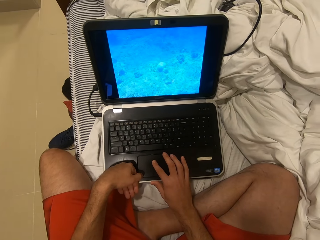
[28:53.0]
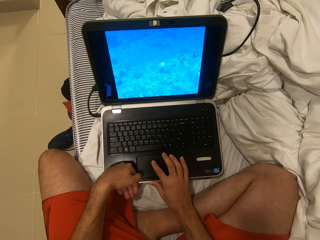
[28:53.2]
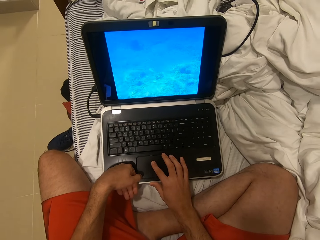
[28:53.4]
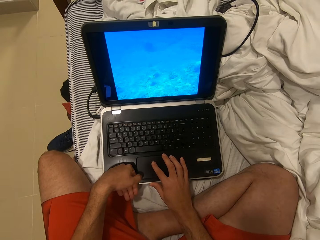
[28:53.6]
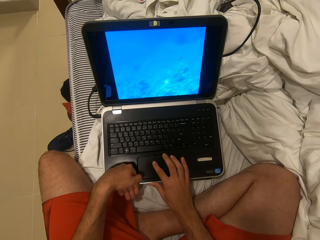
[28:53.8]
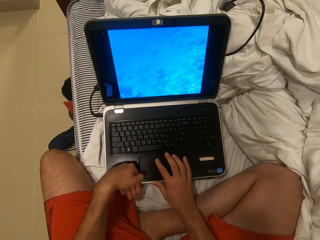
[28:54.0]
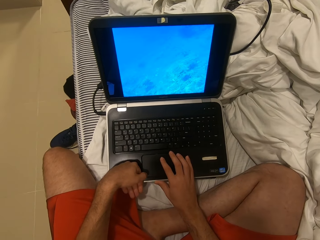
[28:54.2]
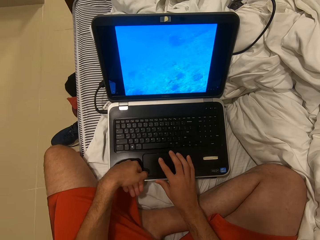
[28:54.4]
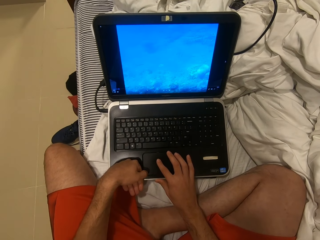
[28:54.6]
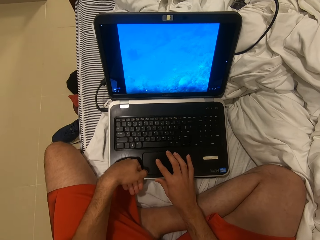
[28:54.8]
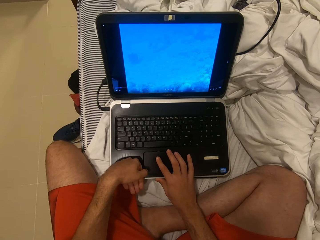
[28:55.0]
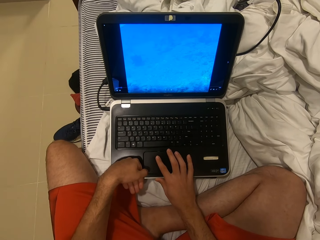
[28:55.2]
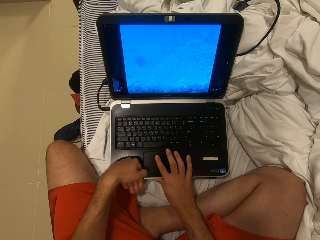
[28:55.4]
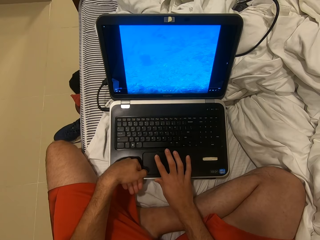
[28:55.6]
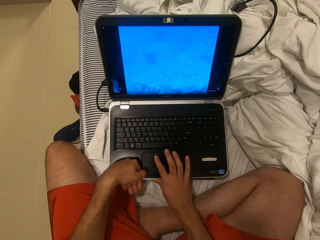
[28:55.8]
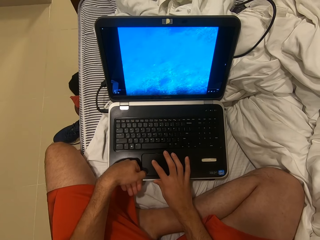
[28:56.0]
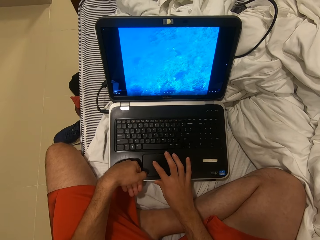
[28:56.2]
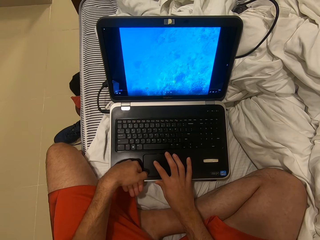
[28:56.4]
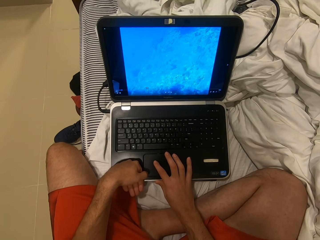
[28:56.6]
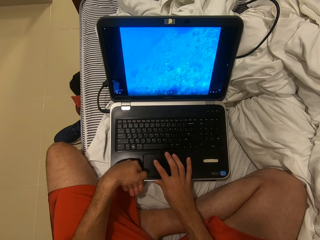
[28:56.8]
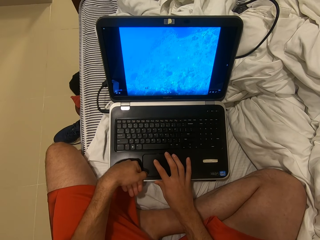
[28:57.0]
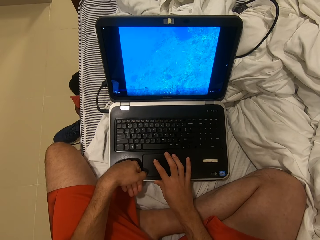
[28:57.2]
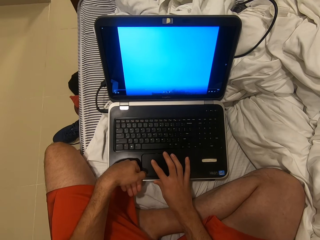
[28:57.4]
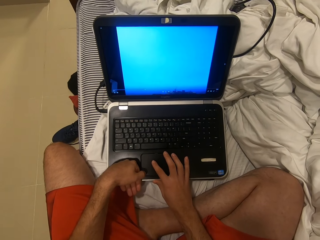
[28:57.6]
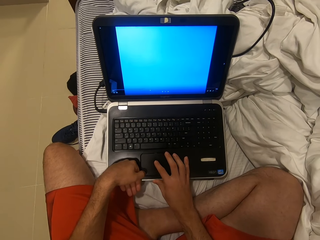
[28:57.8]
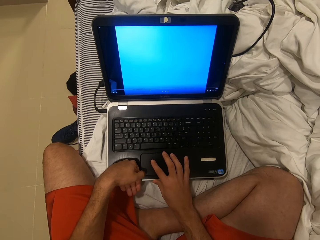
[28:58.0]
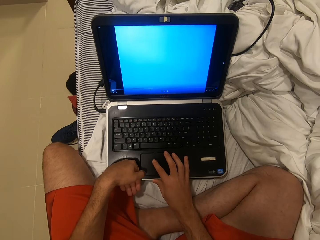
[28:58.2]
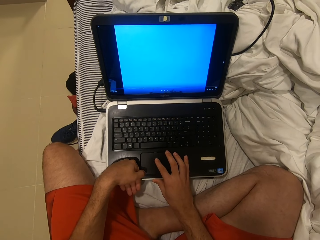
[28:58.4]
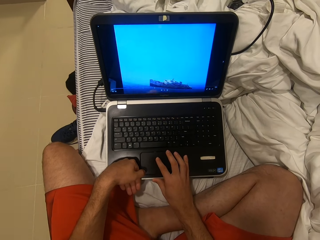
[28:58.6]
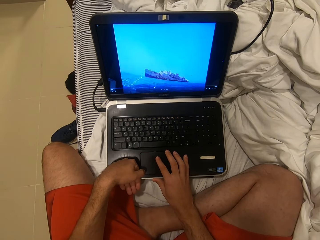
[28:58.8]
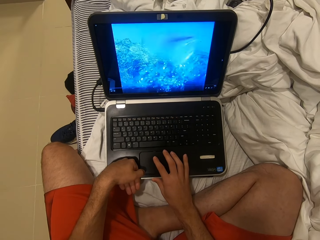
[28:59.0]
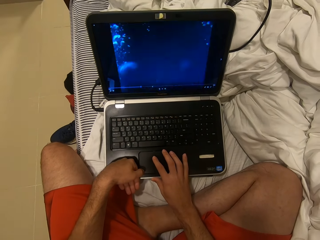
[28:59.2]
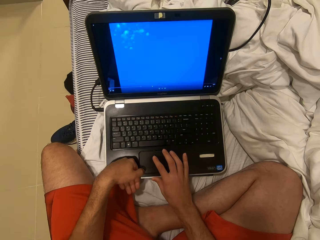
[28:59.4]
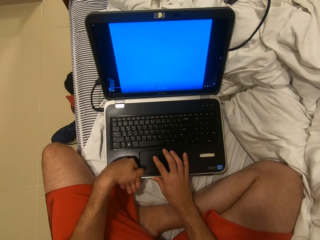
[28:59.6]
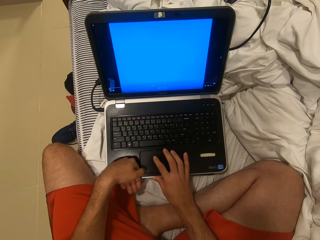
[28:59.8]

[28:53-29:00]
The camera wearer scrolls on the laptop.

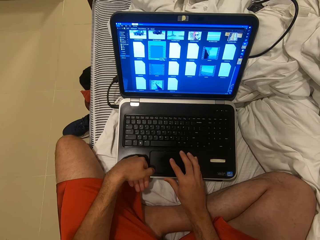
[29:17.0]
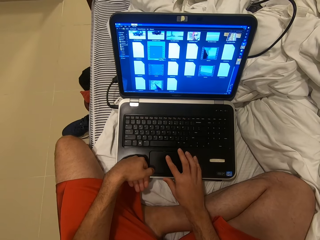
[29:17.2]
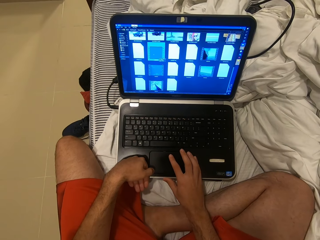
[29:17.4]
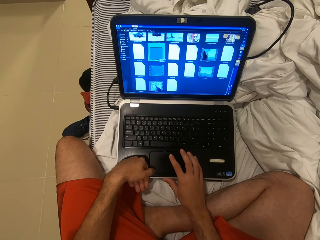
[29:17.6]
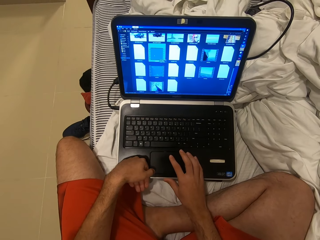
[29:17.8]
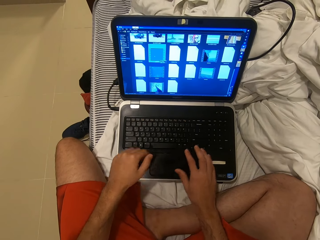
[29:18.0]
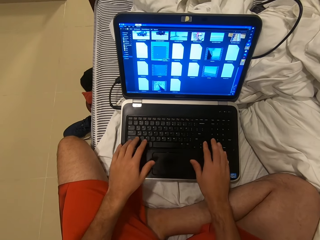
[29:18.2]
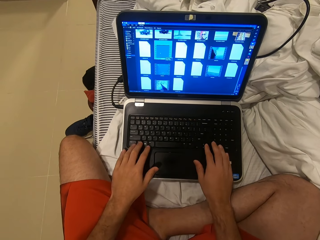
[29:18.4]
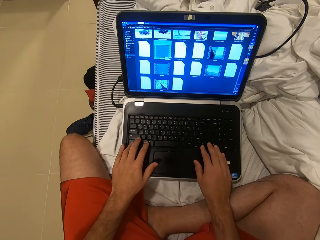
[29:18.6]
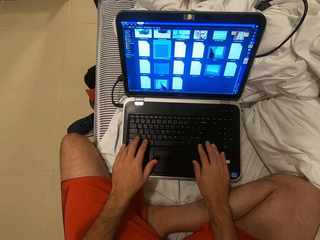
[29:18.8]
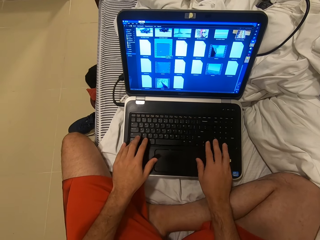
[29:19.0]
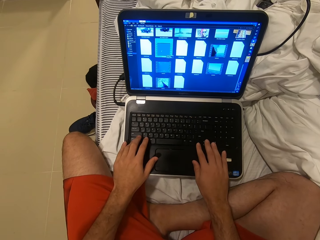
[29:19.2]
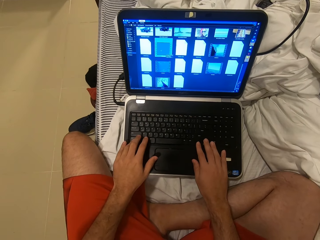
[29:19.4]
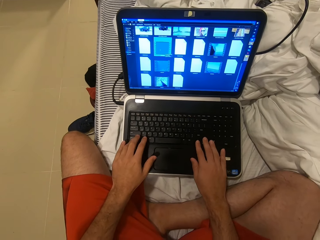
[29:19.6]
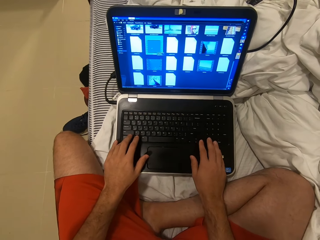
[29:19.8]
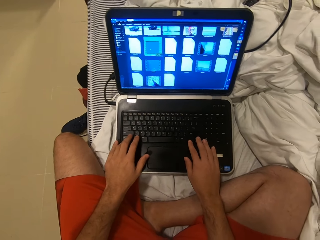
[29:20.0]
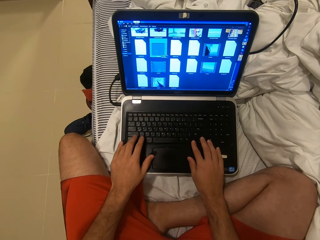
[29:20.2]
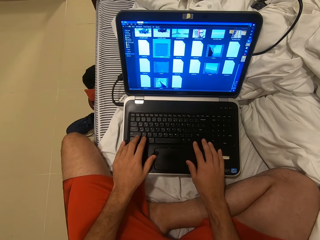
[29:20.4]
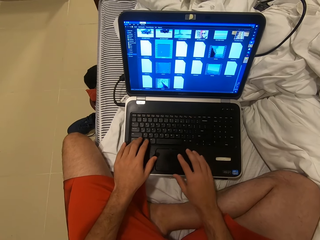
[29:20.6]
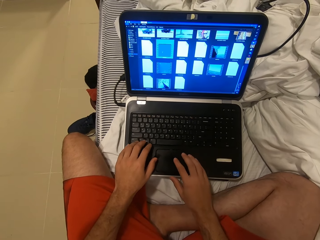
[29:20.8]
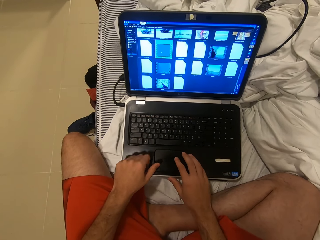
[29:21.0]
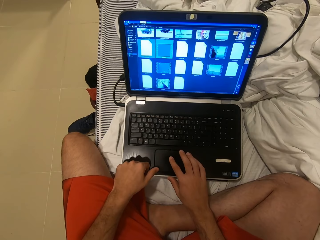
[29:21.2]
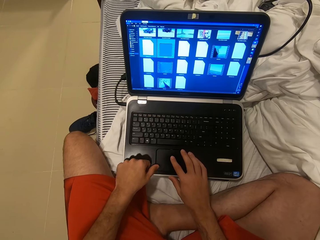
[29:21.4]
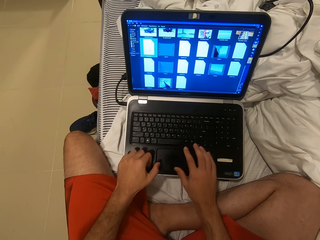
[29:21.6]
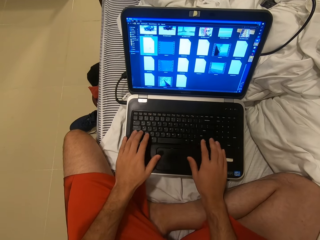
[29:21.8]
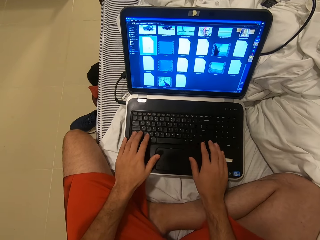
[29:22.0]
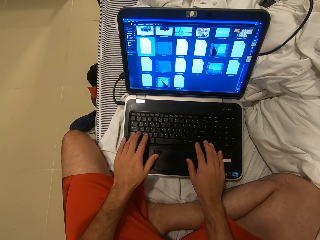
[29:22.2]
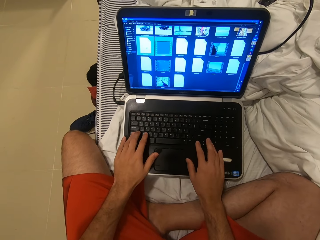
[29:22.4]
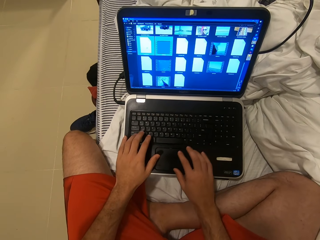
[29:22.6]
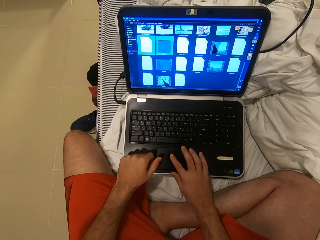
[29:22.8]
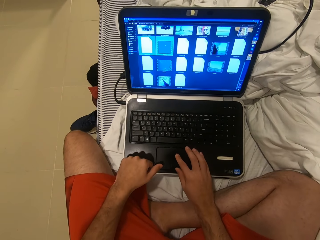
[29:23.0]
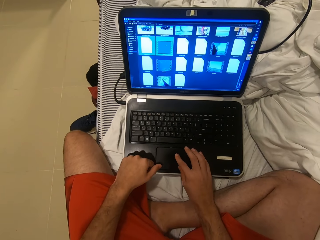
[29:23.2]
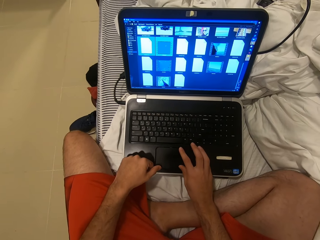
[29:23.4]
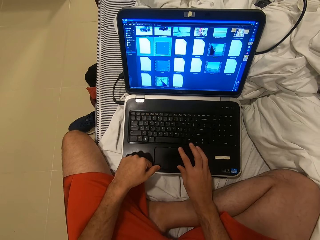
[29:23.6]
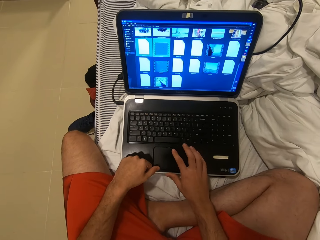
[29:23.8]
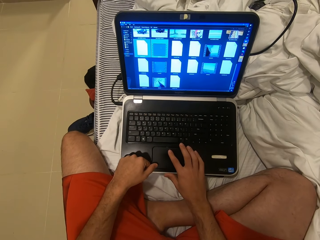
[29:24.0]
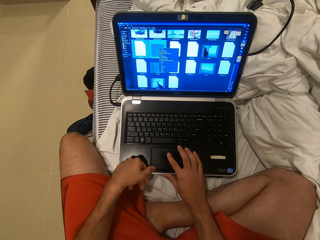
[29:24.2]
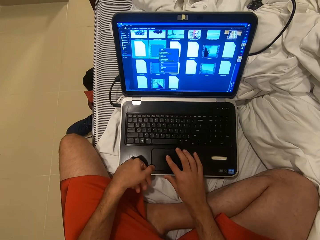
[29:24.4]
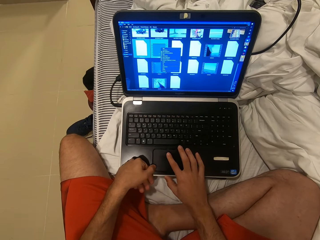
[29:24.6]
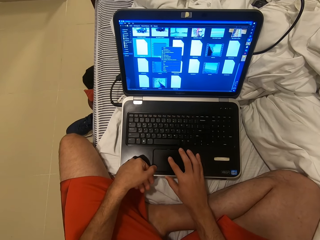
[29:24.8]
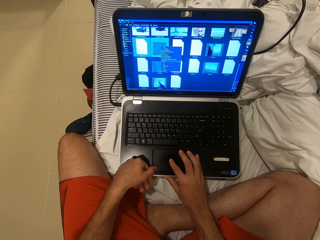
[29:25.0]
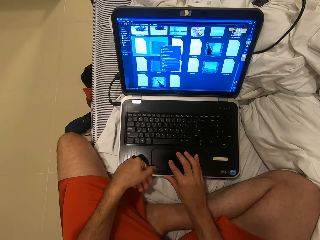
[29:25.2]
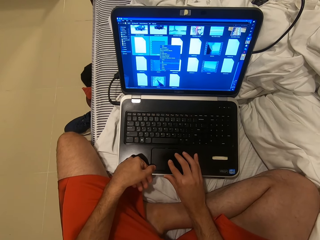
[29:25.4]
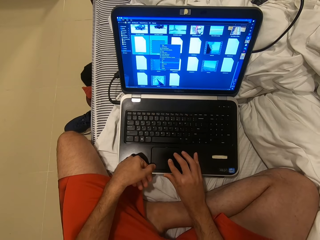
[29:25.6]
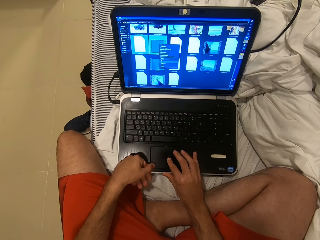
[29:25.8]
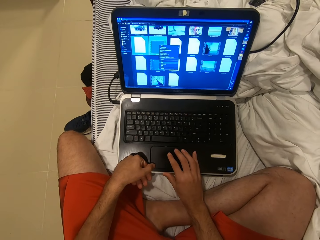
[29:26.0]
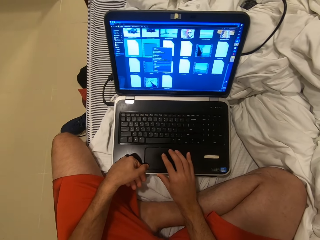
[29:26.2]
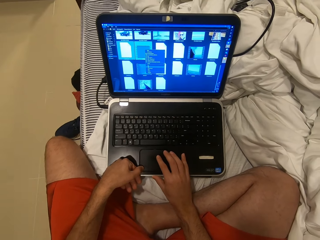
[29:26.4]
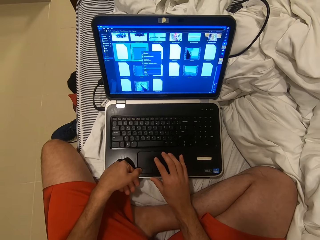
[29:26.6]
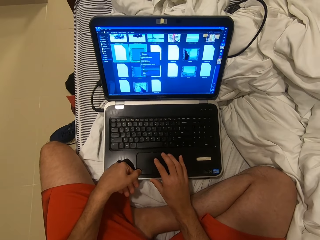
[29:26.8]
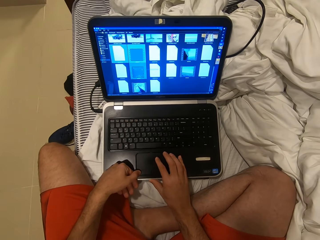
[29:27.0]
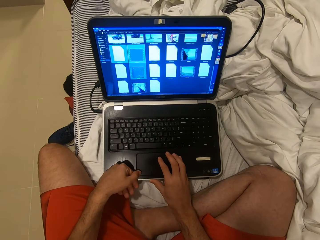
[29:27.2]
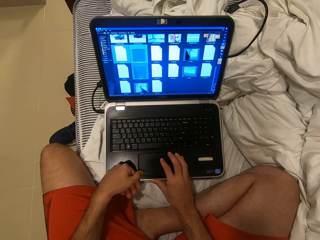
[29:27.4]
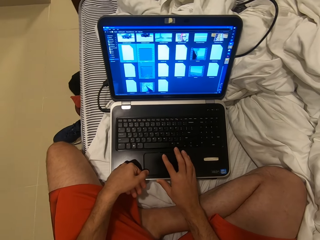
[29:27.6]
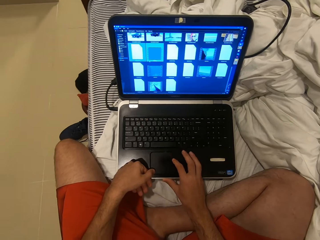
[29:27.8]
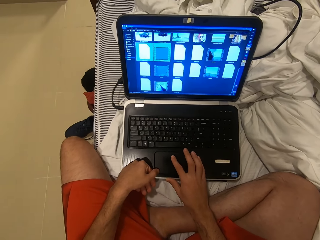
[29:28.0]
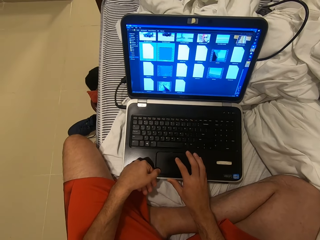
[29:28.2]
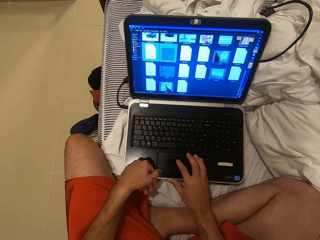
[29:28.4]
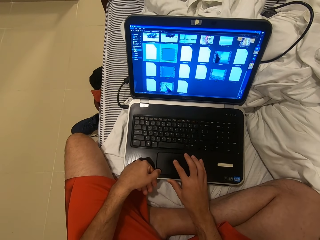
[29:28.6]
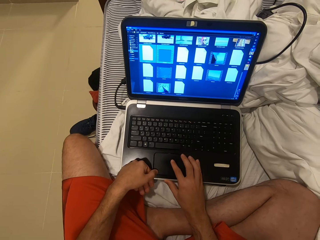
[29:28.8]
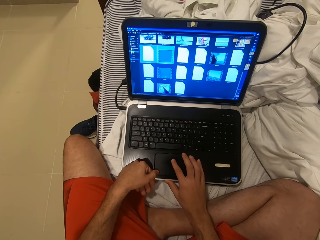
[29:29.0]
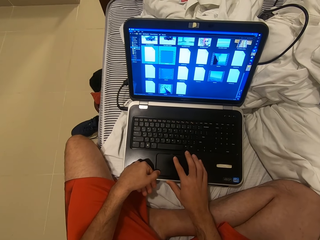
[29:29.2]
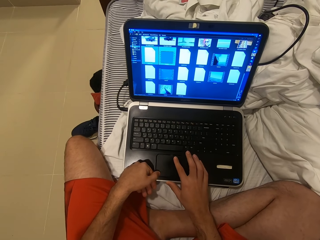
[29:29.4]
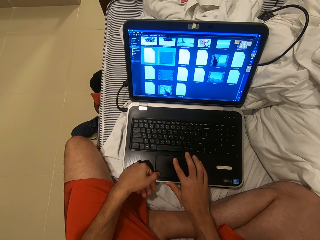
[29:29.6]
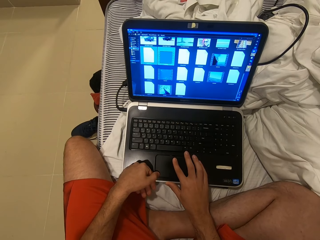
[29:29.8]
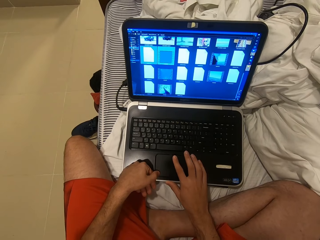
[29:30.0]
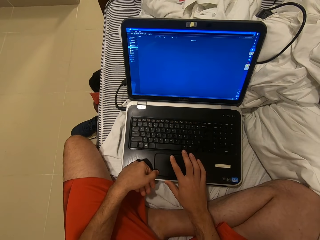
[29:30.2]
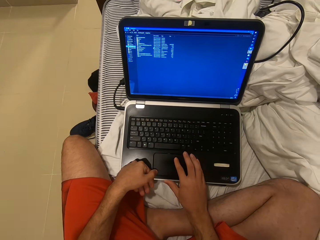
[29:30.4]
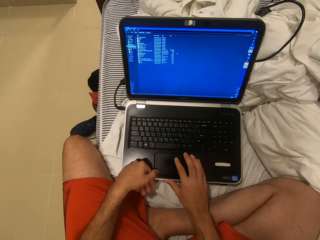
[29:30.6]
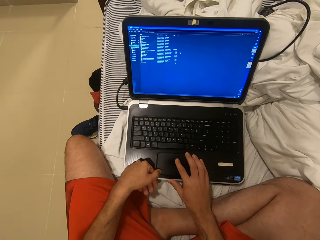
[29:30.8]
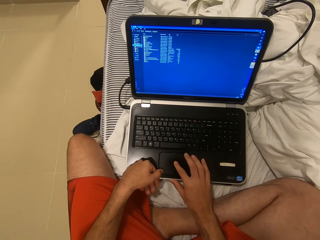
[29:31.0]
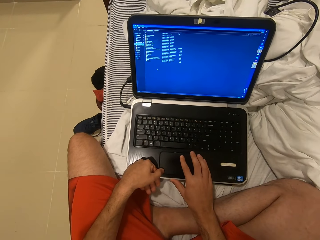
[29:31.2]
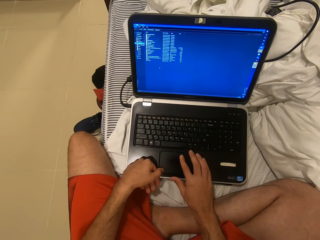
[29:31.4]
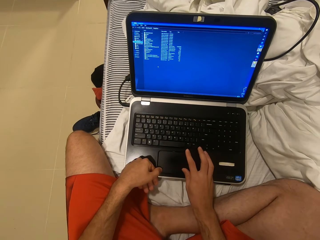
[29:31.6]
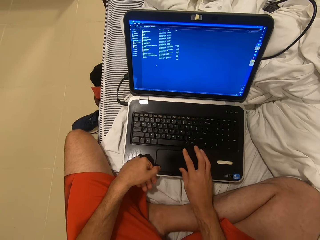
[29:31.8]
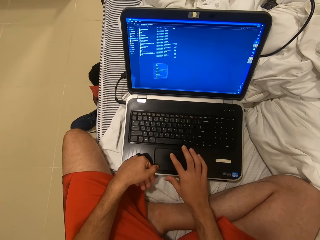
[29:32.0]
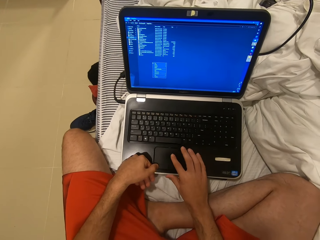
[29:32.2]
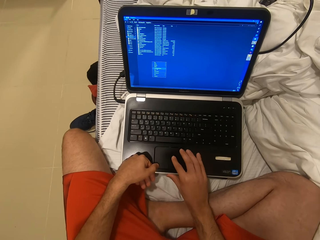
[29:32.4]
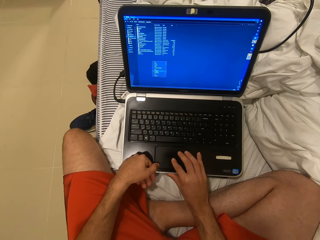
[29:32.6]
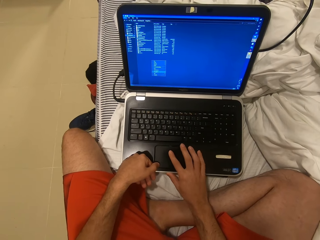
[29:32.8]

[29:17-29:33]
The camera wearer types on the laptop keyboard. They click a button on the laptop, put fingers on the keyboard, and scroll on the laptop.
